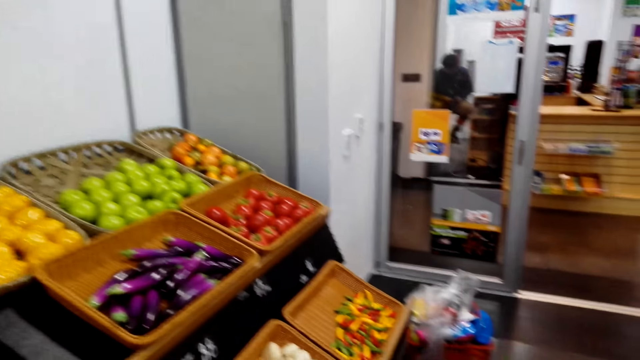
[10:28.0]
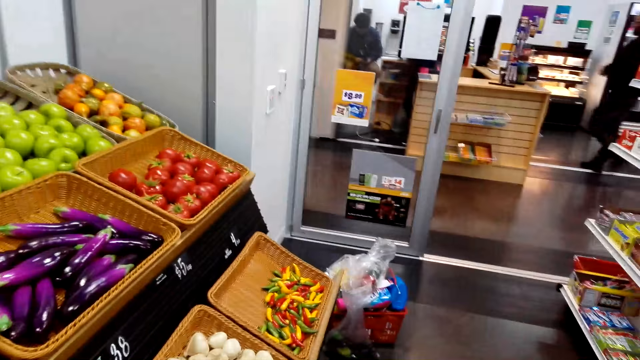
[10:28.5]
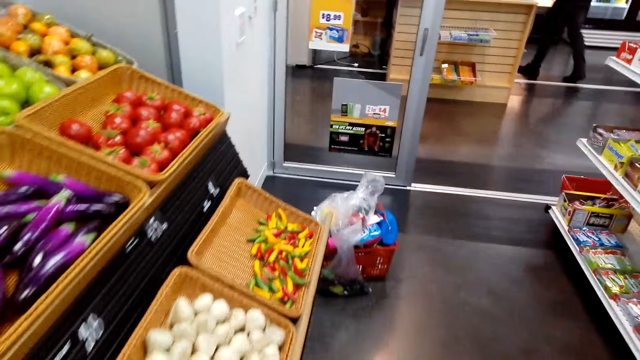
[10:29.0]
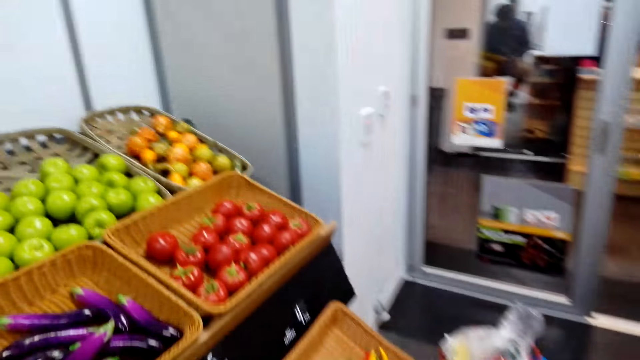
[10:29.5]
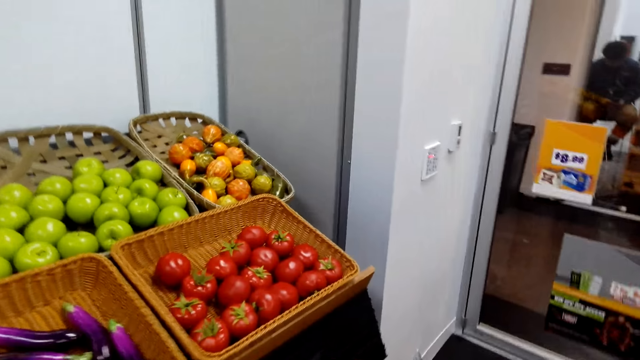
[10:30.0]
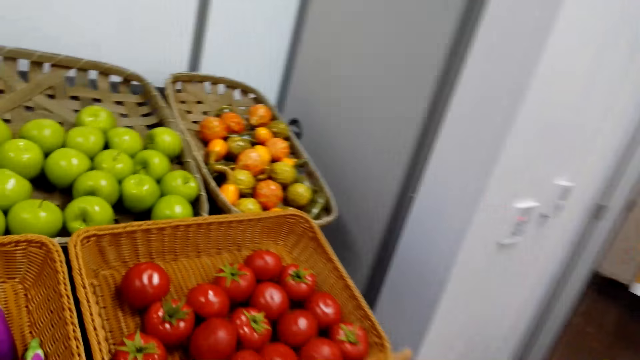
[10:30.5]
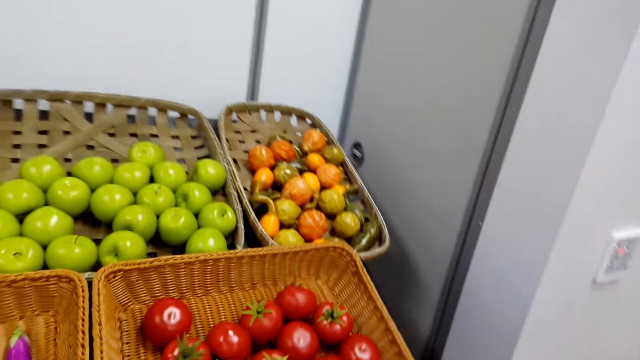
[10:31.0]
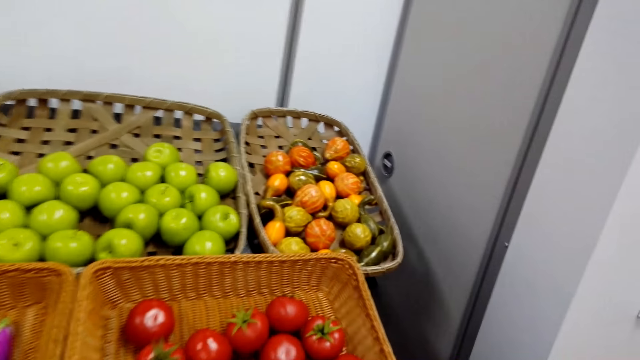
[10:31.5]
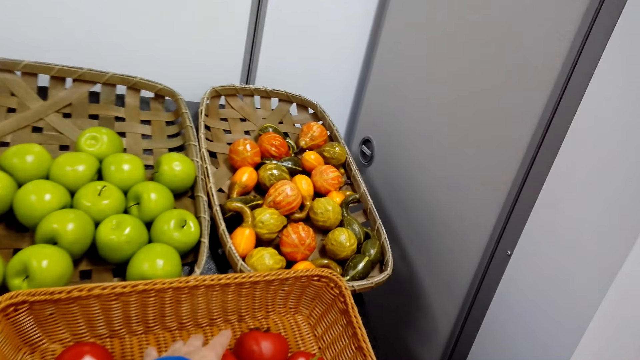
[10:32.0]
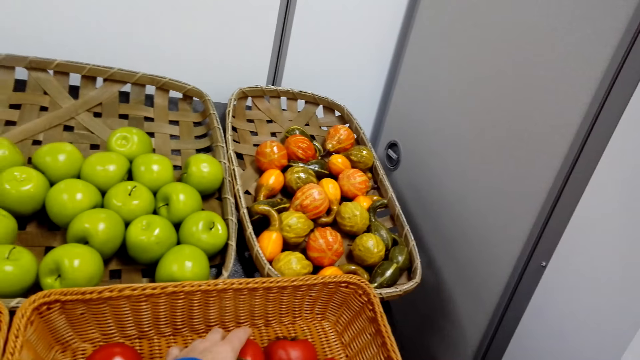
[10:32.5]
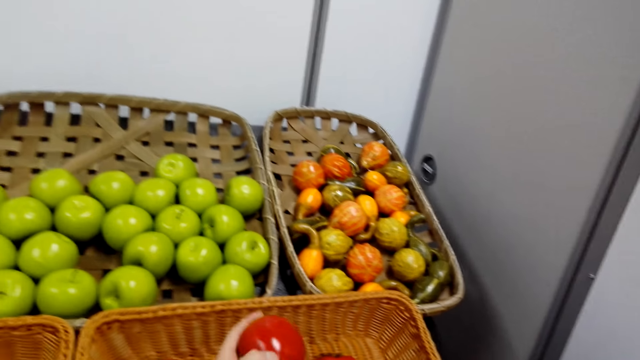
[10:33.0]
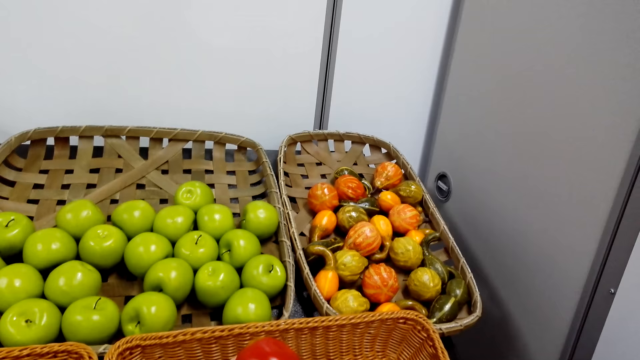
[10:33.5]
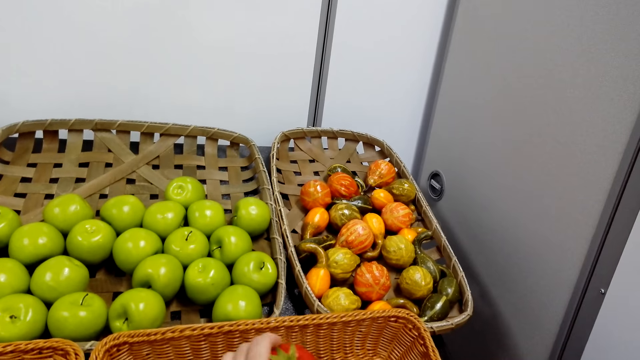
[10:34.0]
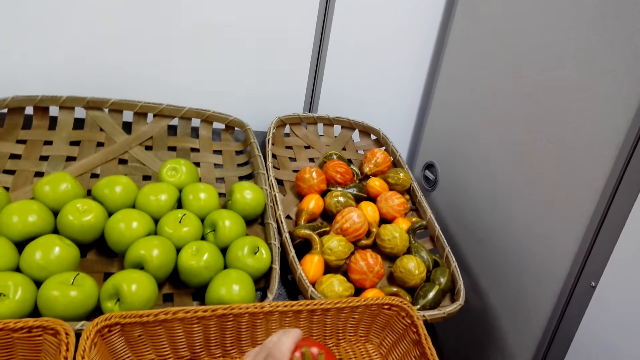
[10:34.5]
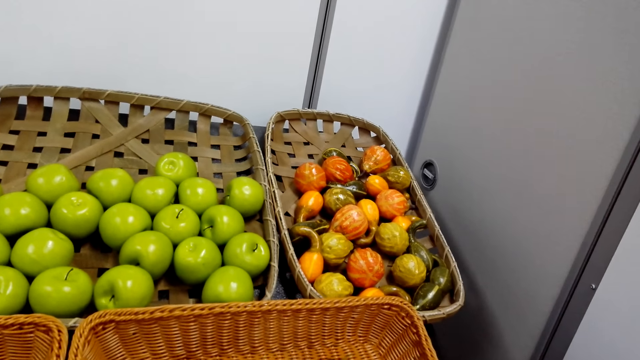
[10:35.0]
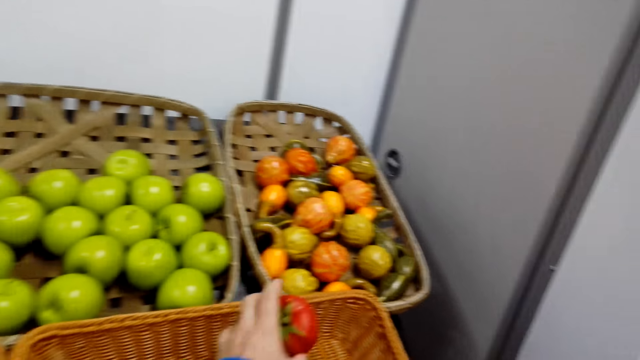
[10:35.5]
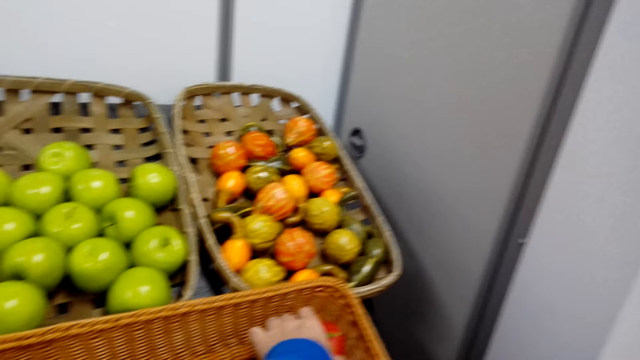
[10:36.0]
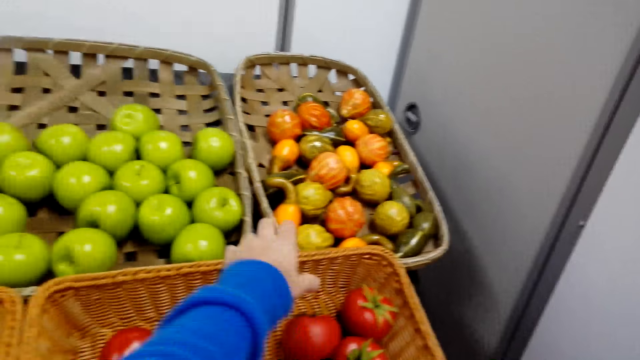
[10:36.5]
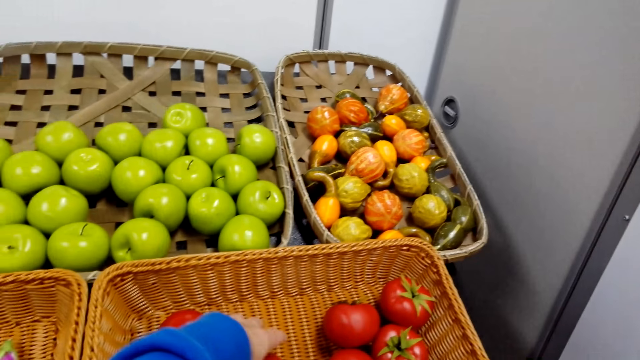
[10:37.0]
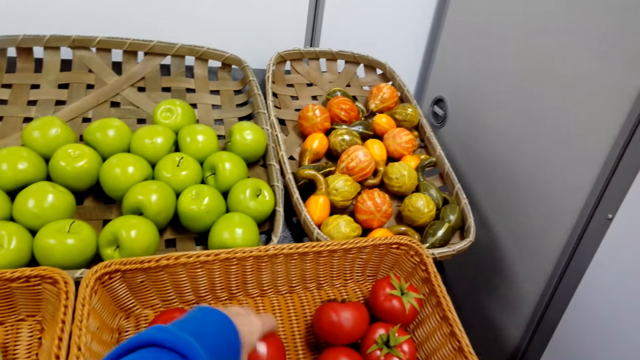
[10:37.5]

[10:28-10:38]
The camera wearer moves in the supermarket. They hold a tomato. They pick the tomato. They return the tomato on the basket.

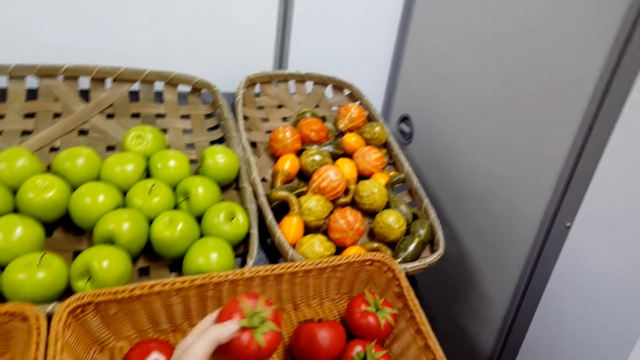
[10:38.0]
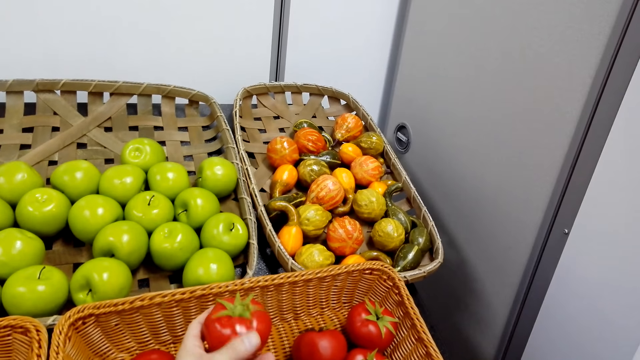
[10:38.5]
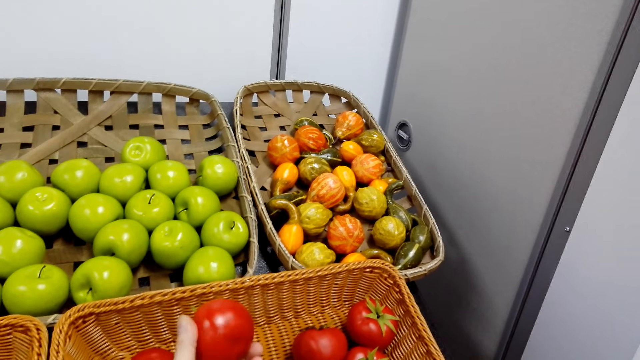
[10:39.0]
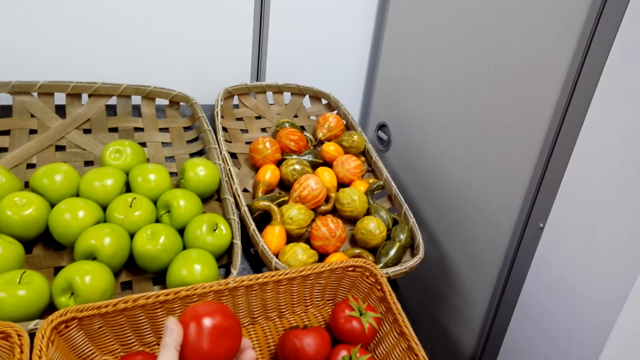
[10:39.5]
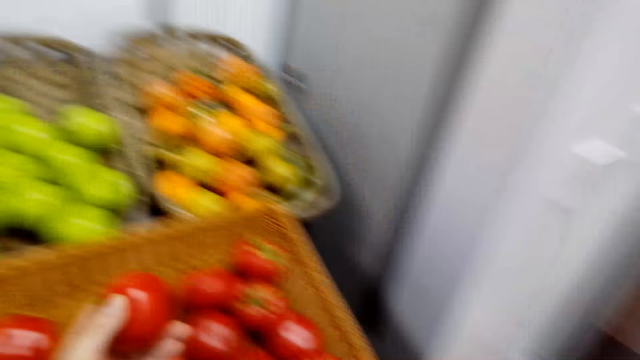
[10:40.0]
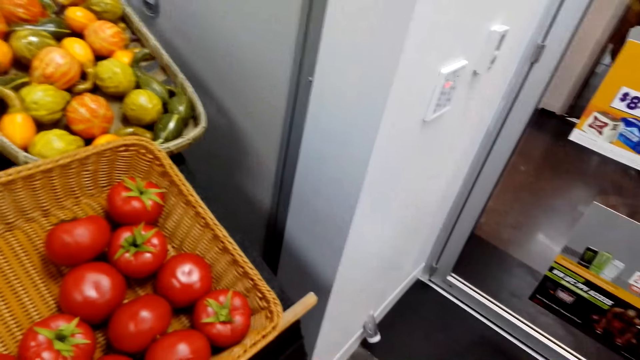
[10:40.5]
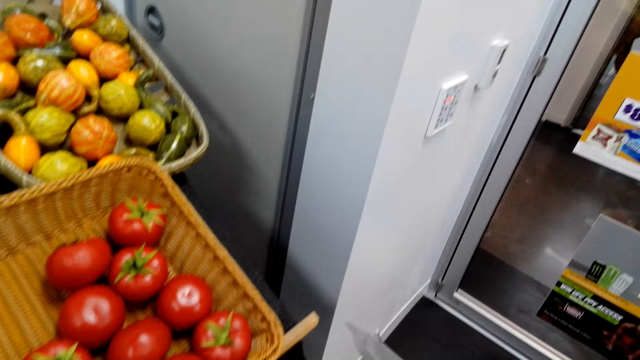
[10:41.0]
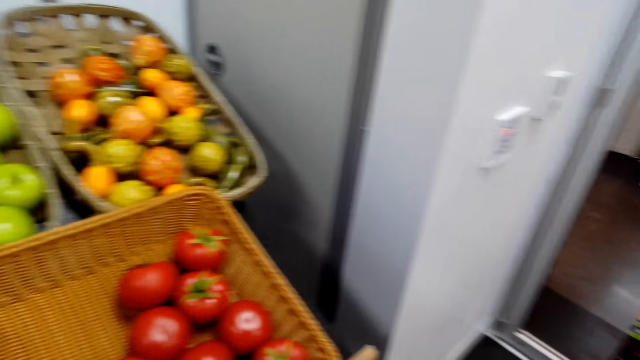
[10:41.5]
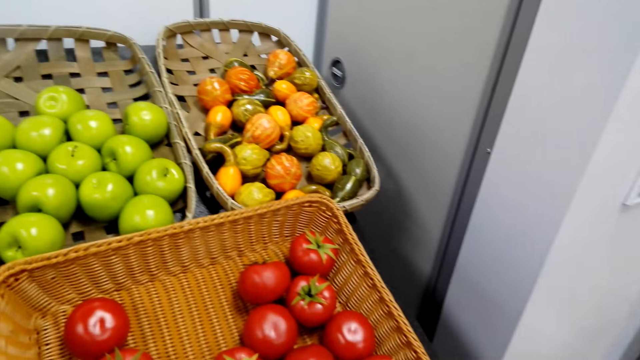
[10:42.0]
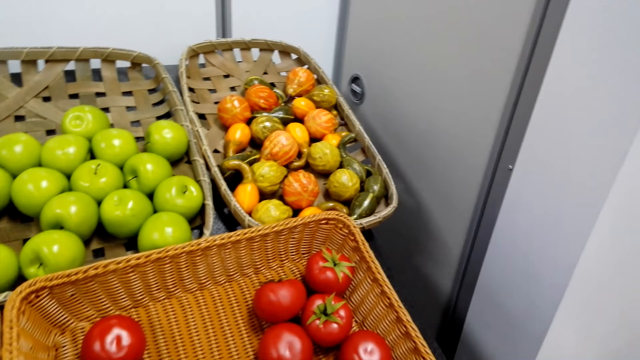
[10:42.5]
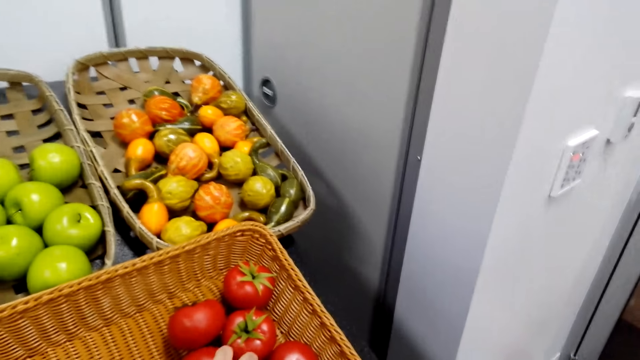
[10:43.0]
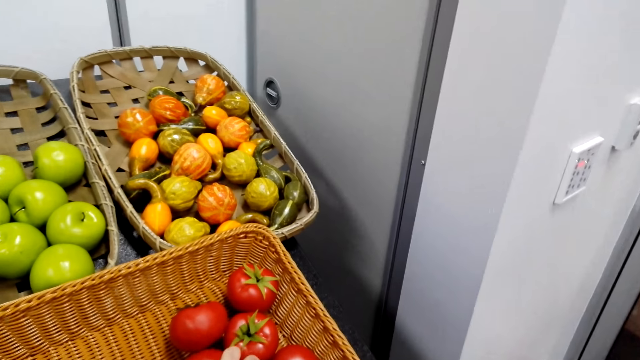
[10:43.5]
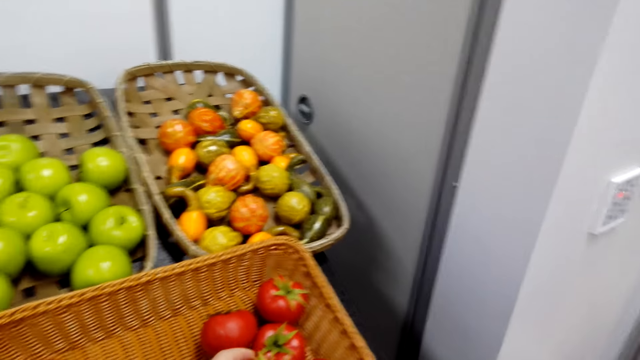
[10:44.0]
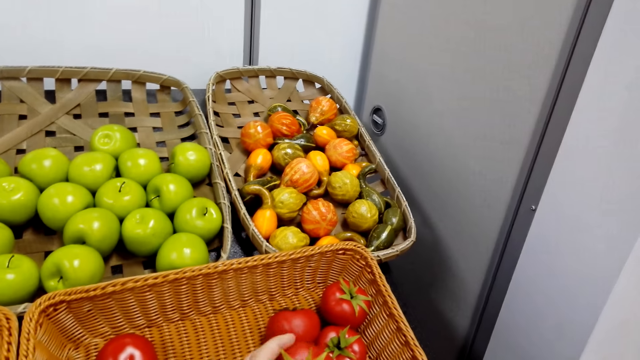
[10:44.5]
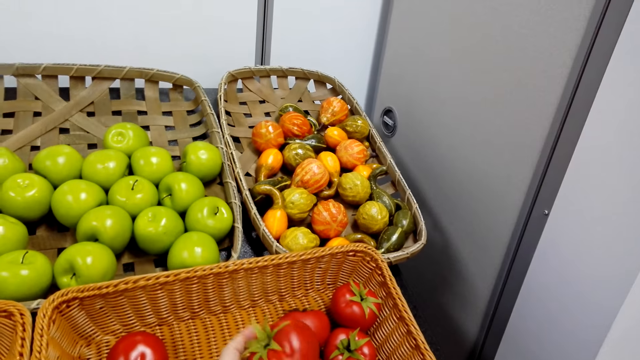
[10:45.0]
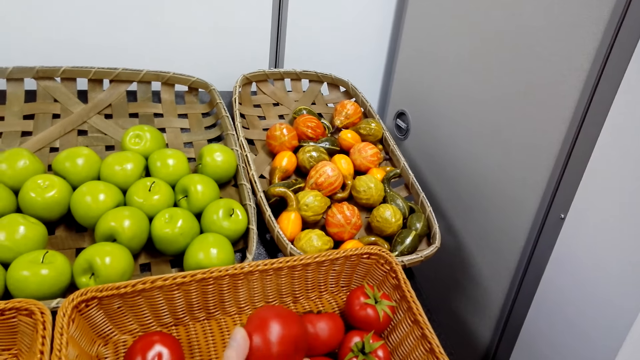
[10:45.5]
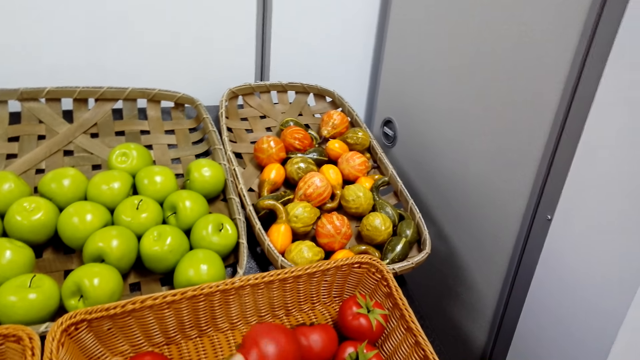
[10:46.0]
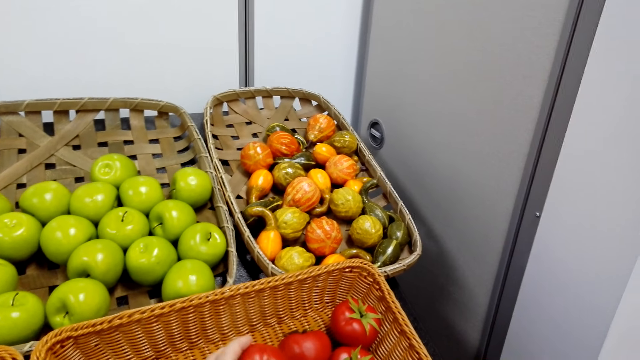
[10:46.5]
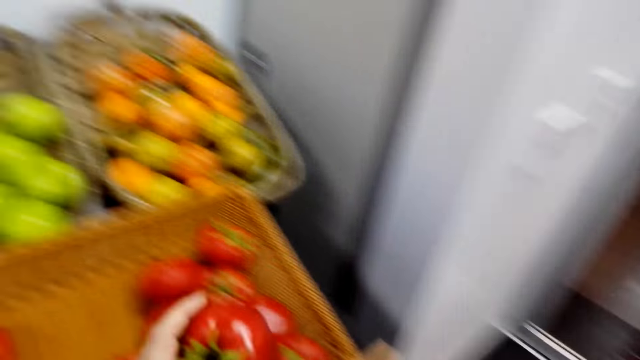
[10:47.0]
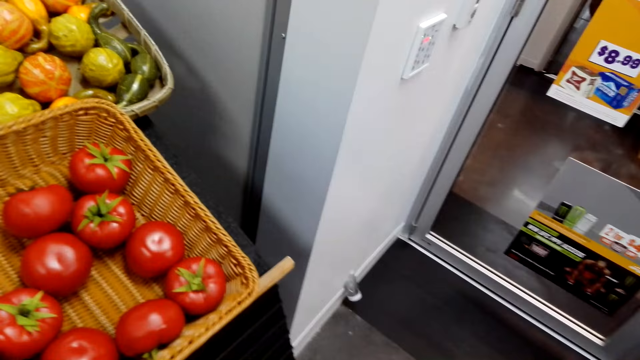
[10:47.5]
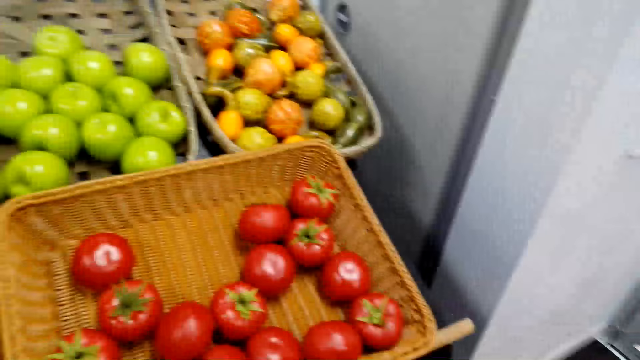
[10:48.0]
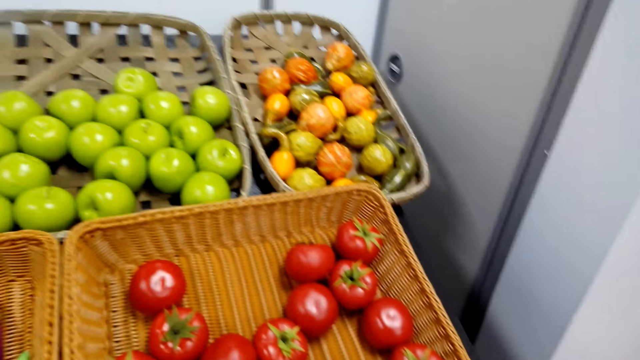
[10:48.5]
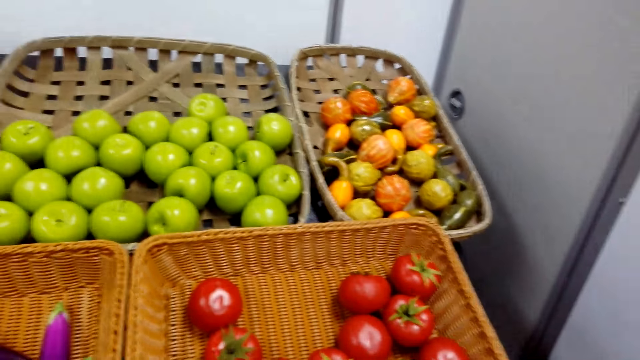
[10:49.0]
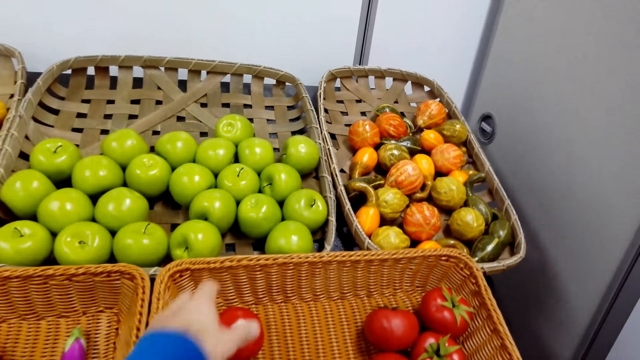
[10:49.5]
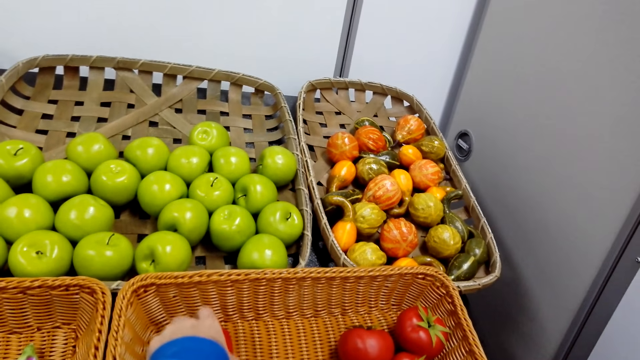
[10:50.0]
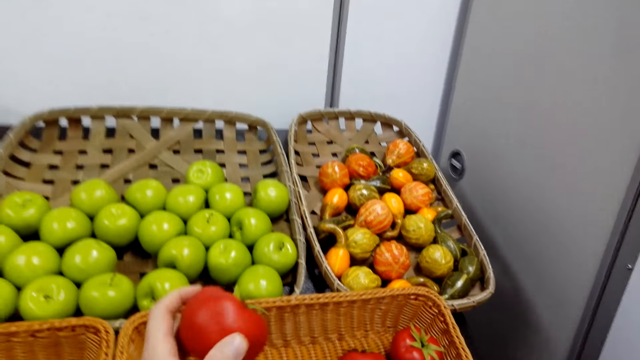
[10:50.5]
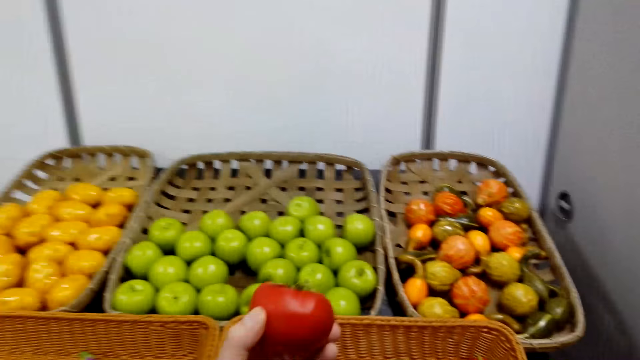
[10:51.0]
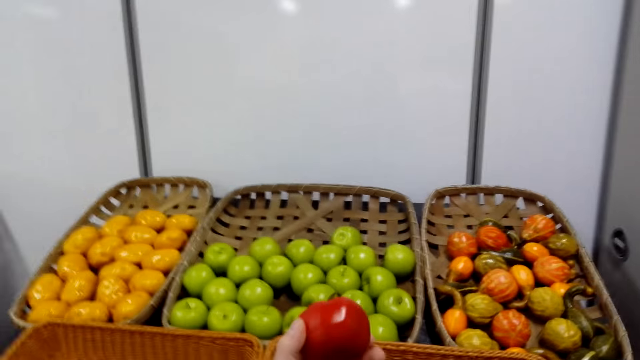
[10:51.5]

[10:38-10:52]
The camera wearer picks a tomato. They hold the tomato. They put the tomato in the polythene bag. They pick the tomato, hold the tomato and put the tomato in the polythene bag. They look at the fruits. They pick the tomato and hold the tomato.
